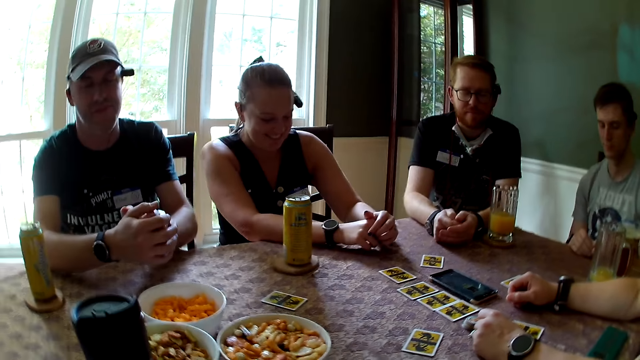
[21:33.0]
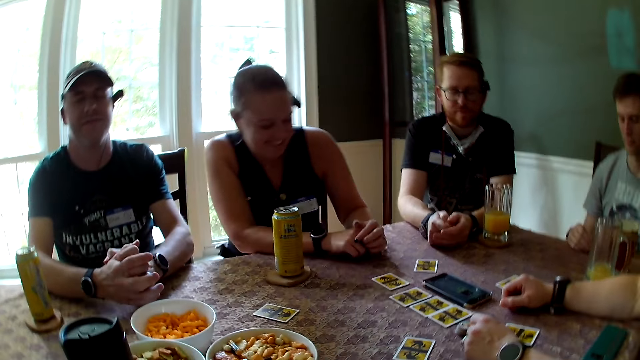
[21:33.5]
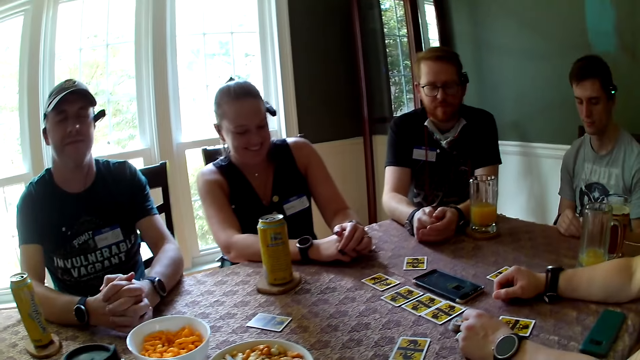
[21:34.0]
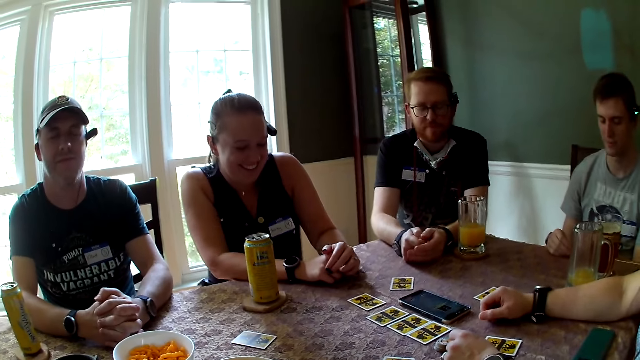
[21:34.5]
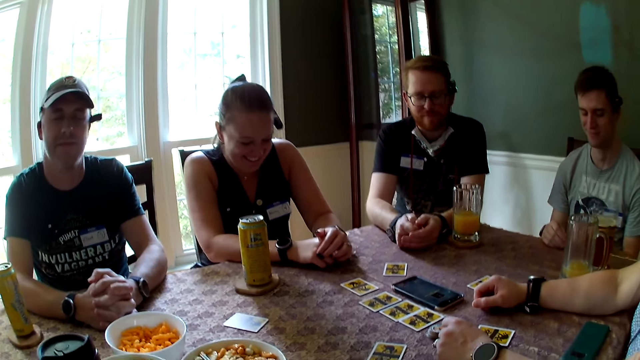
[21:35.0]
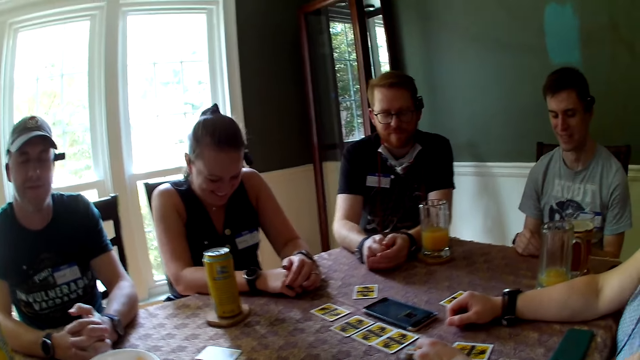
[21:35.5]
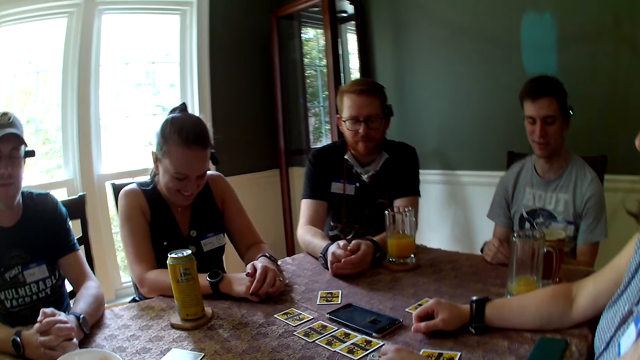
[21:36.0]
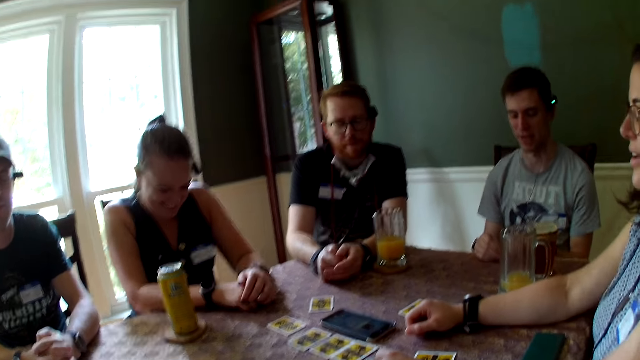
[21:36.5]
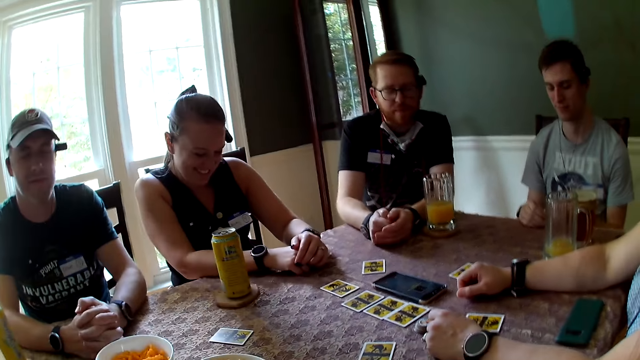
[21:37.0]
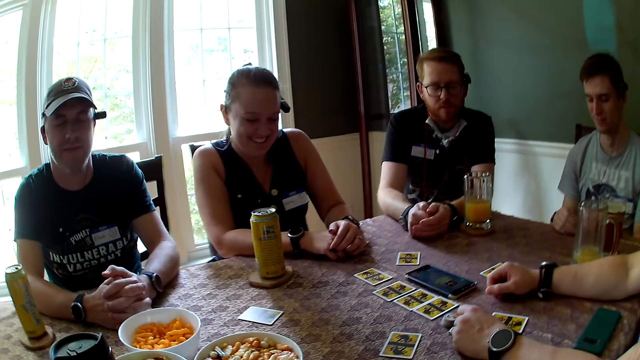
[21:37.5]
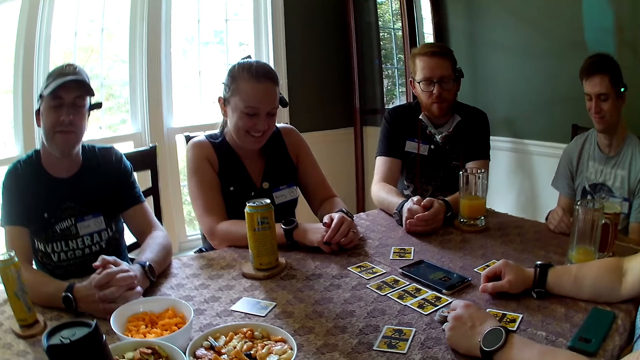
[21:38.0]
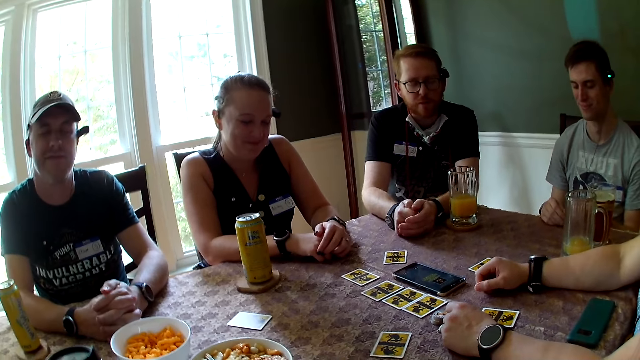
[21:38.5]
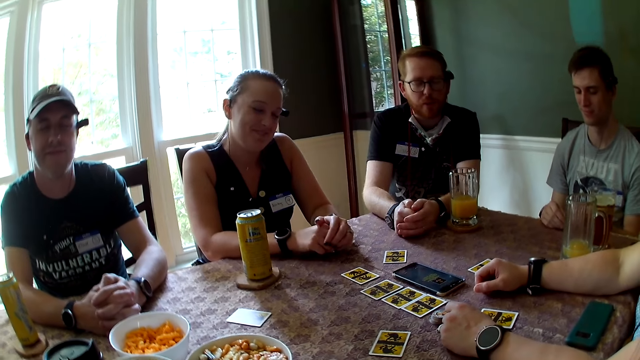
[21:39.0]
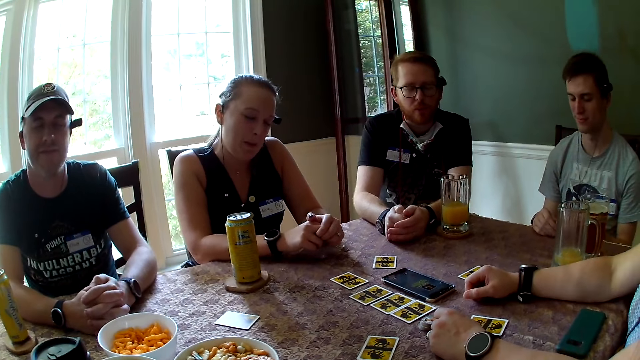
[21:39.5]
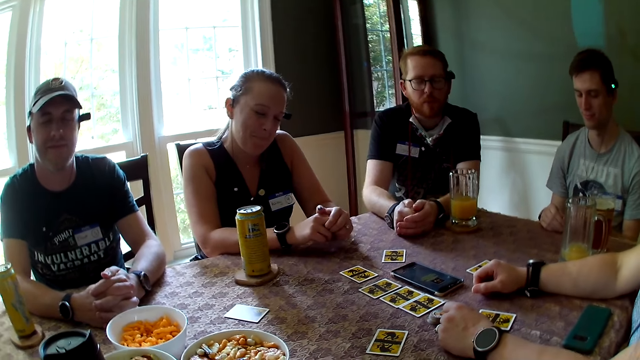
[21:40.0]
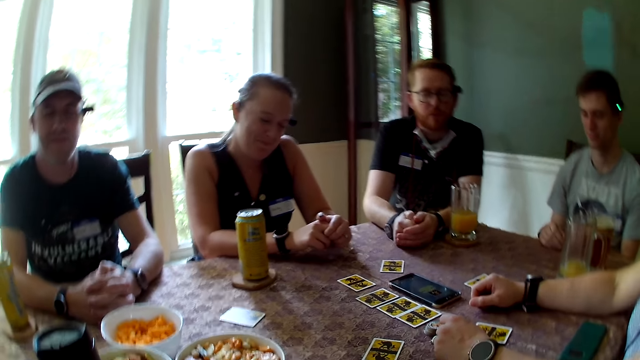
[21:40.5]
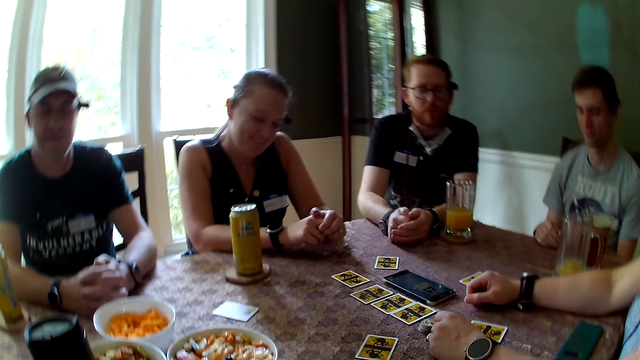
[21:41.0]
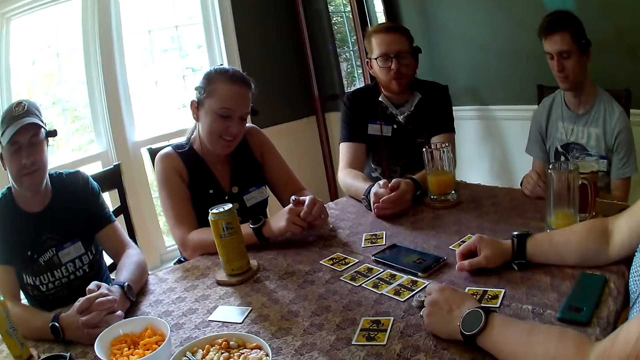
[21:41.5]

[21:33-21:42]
A woman adjusts her body on the chair. A man closes his eyes and folds his palms together. The woman laughs. Another man speaks to the woman. Another woman speaks to a group of people at the table. A third man speaks to a group of people at the table.

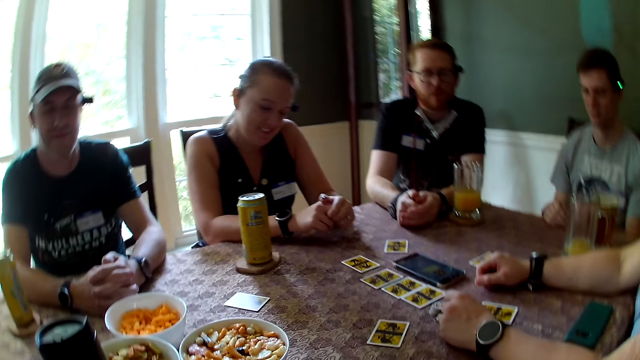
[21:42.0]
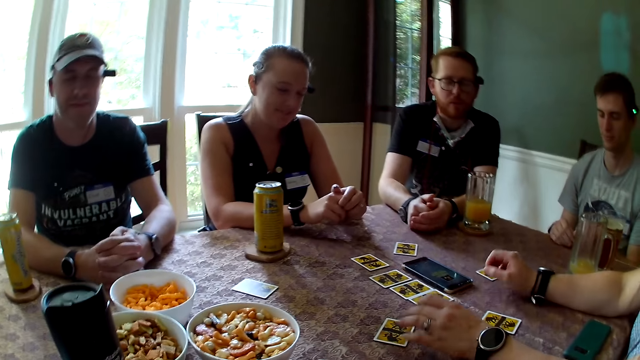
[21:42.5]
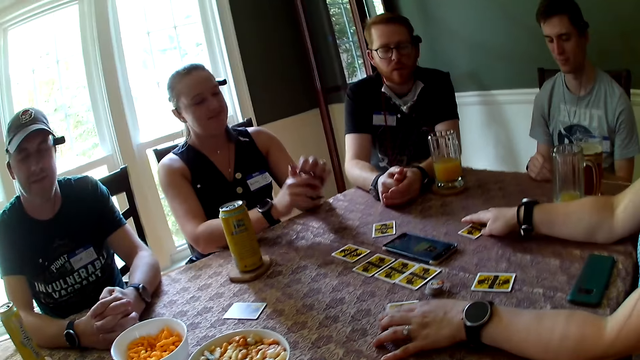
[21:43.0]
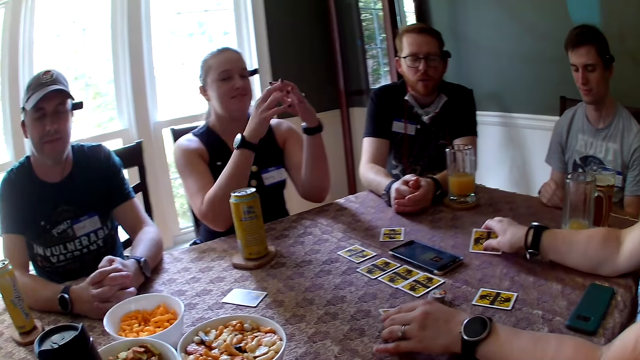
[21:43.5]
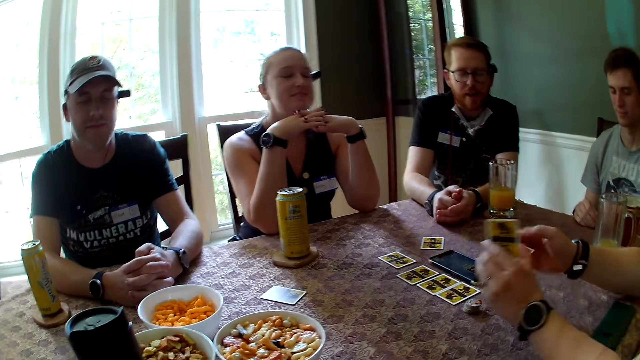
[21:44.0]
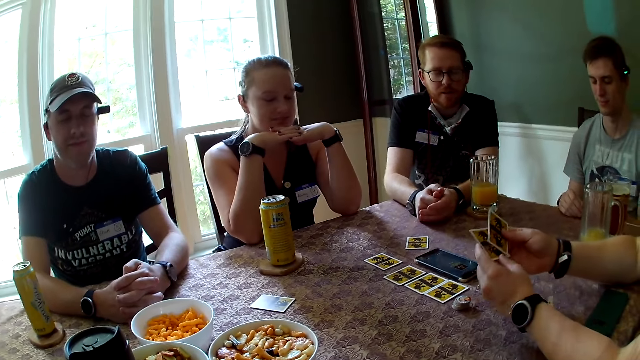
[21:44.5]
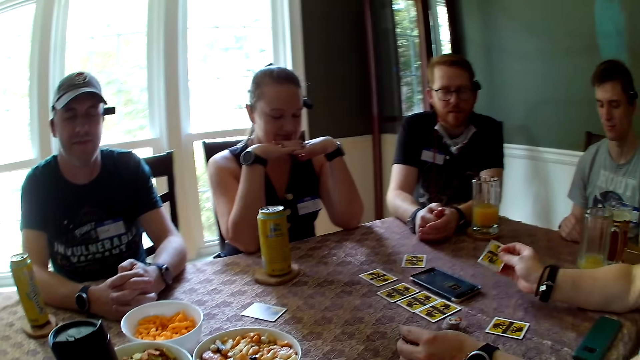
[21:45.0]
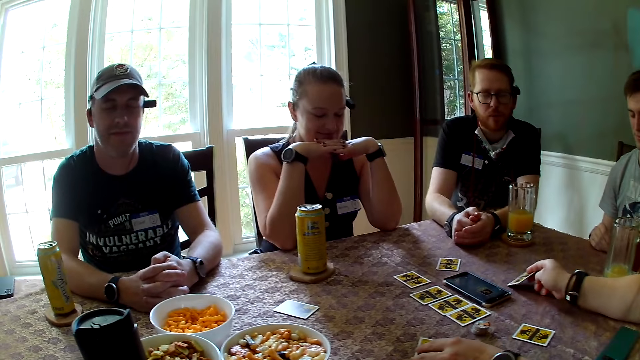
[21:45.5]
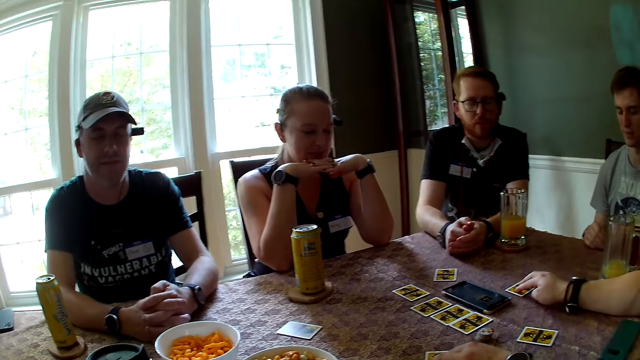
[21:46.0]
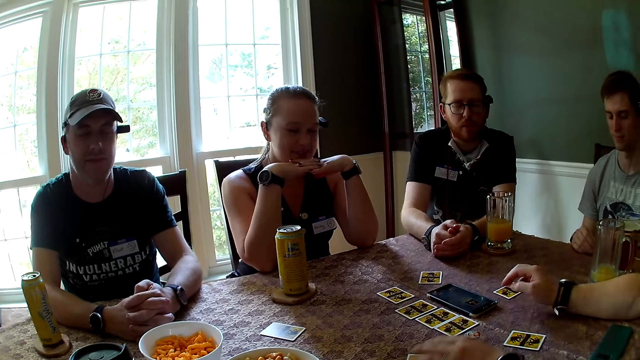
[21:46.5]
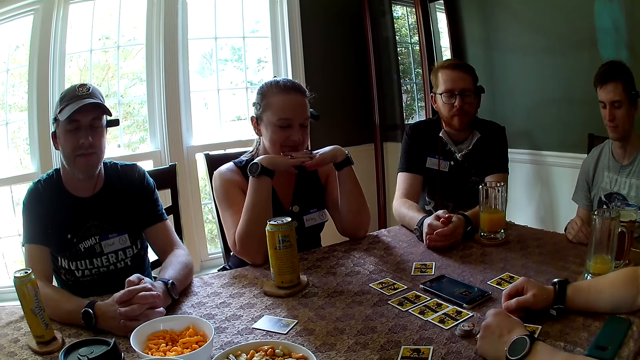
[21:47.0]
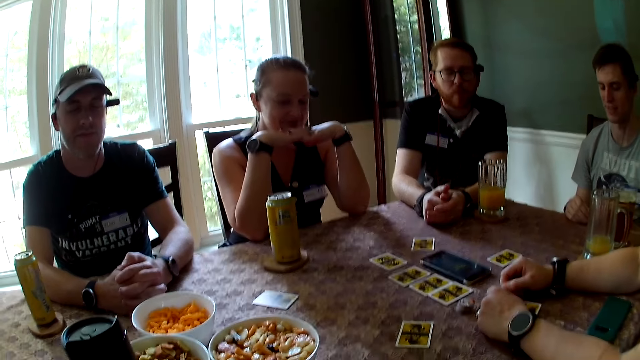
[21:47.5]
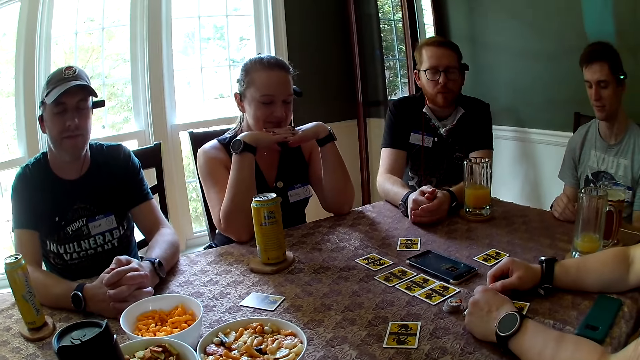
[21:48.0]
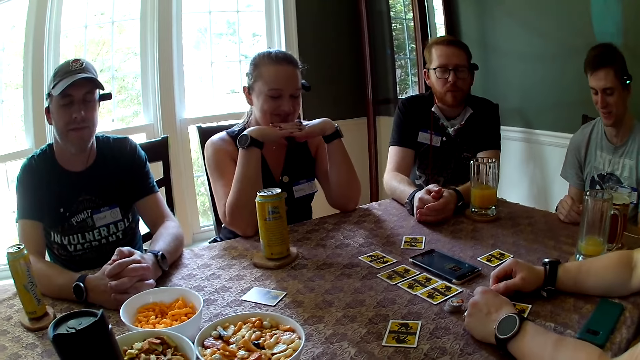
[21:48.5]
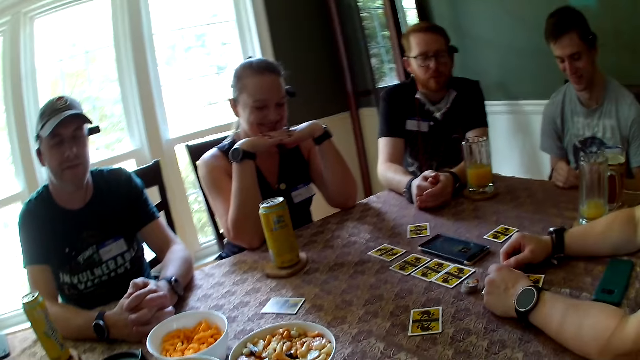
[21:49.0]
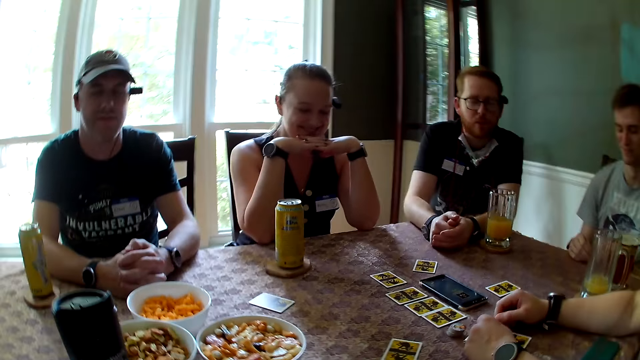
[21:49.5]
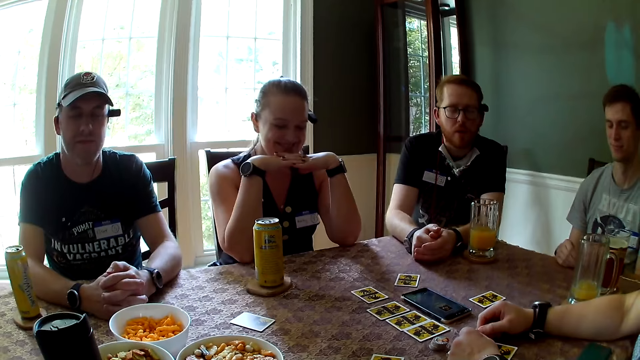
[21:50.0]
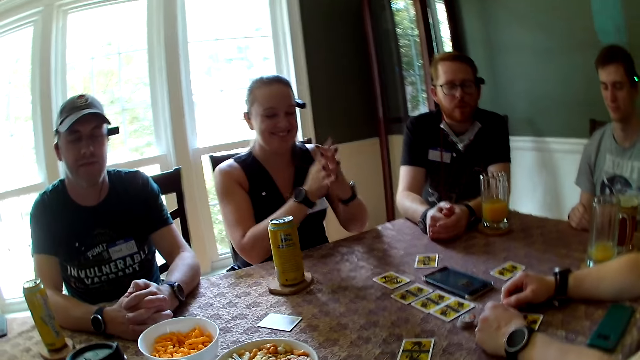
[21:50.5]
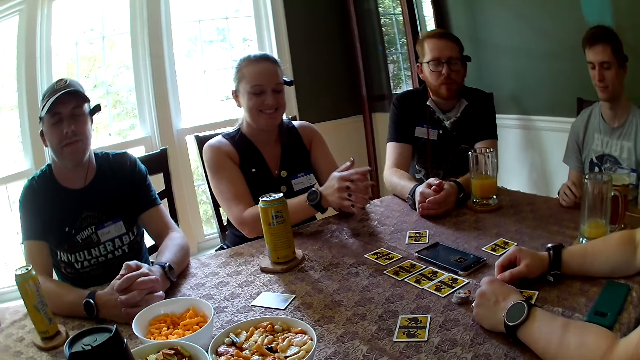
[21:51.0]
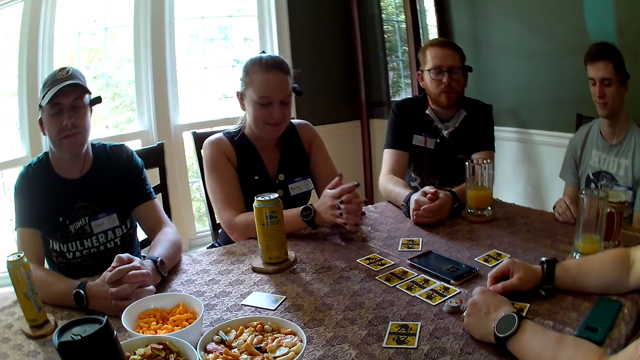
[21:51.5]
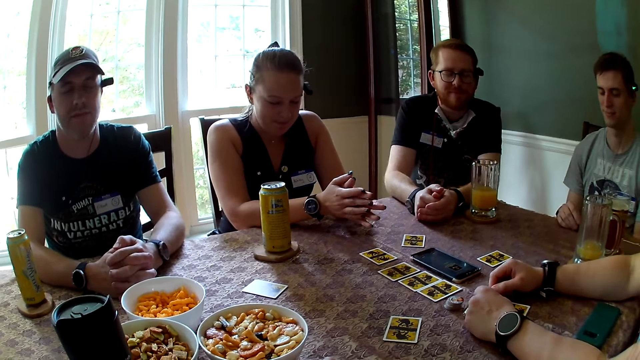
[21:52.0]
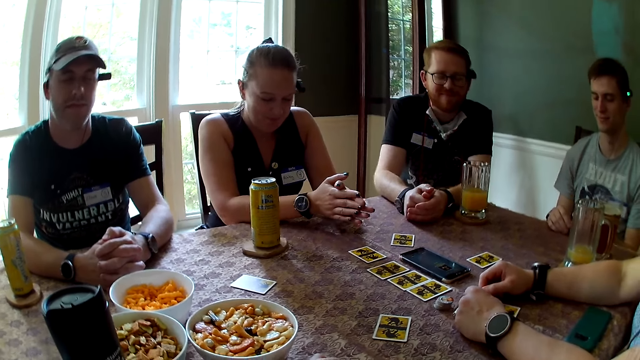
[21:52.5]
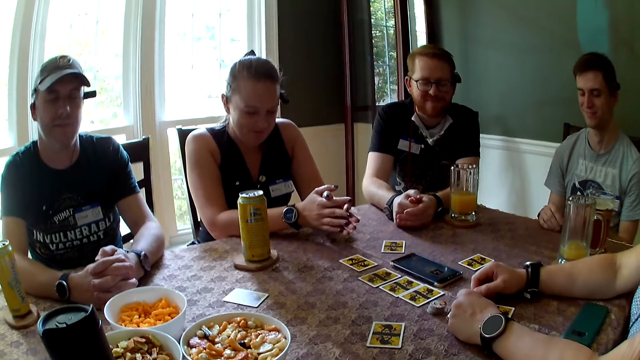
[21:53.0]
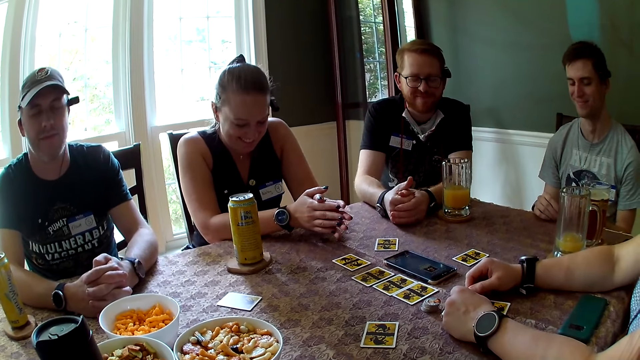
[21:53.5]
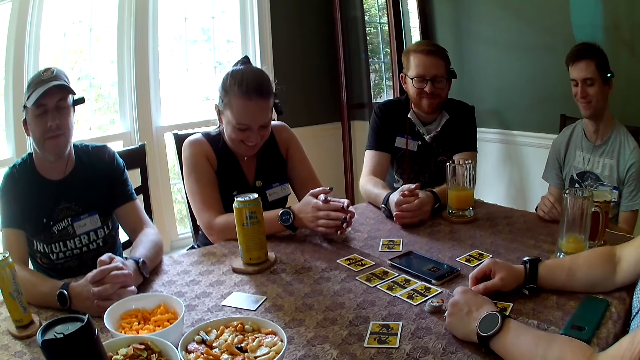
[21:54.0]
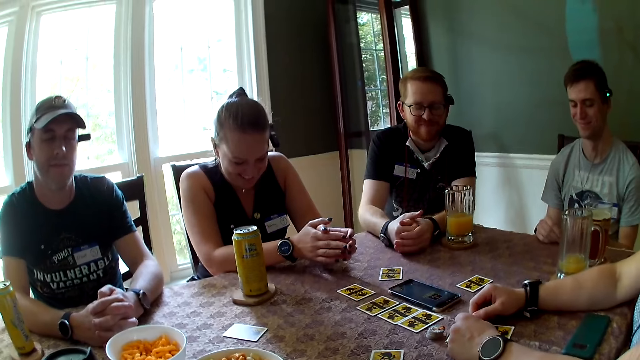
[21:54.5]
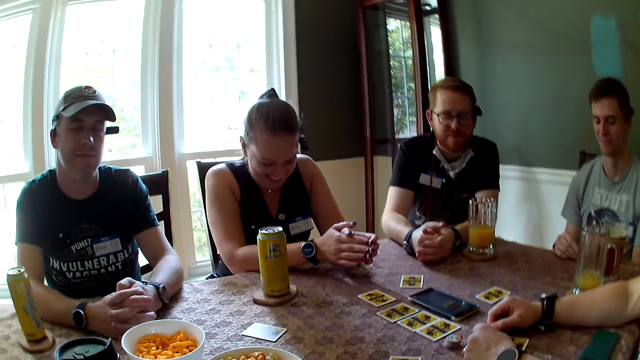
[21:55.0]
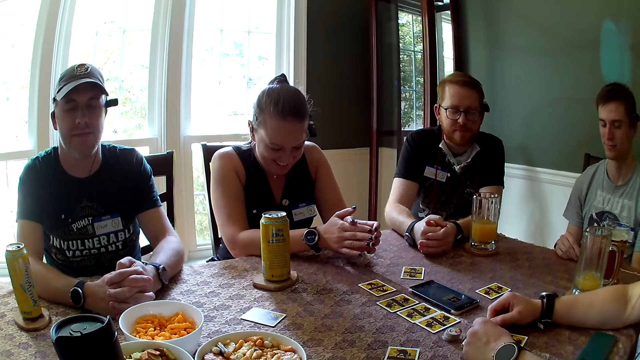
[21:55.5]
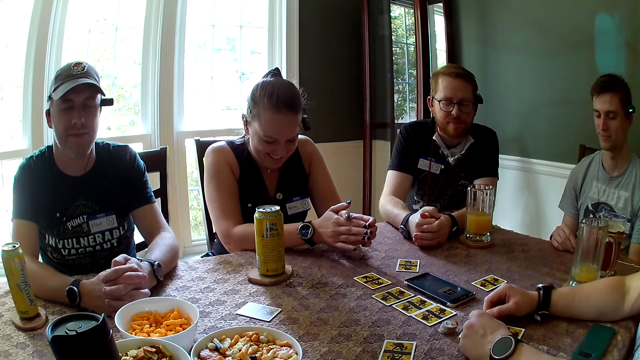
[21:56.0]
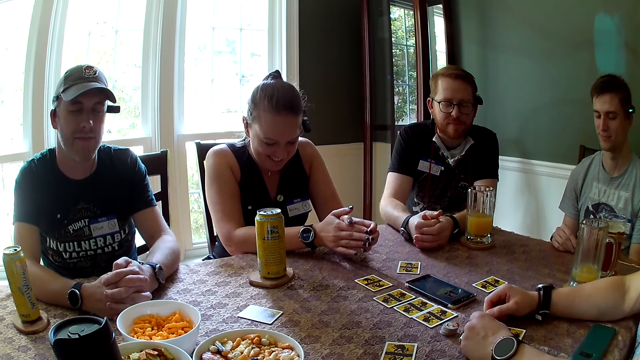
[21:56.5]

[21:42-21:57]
A woman interchanges two cards on the table with her hand. Another woman raises her hands to her jaw. The first woman picks cards. A man speaks to a group of people at the table. The first woman places the cards on the table. Another man laughs. The second woman drops her hand on the table. The camera wearer laughs.
